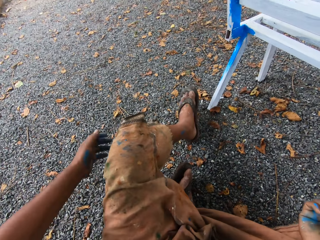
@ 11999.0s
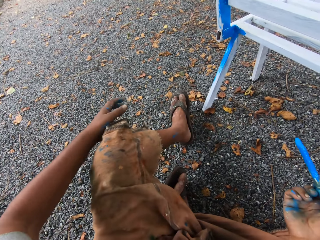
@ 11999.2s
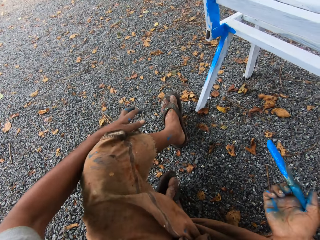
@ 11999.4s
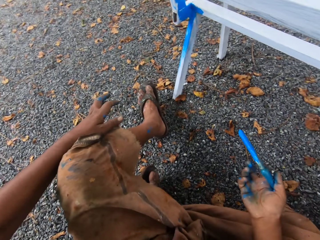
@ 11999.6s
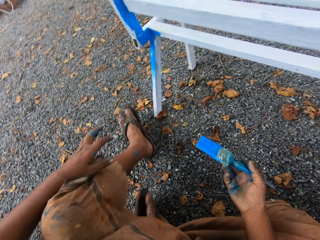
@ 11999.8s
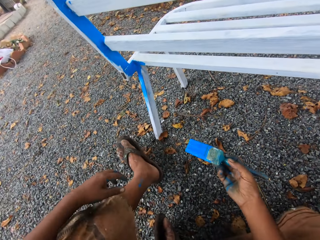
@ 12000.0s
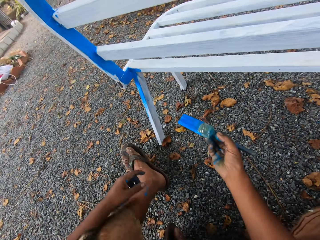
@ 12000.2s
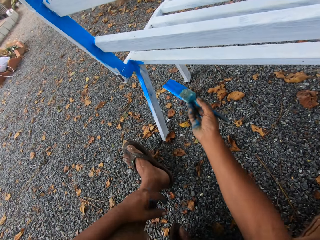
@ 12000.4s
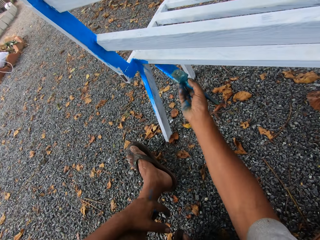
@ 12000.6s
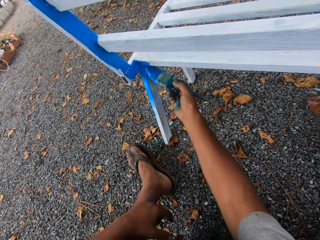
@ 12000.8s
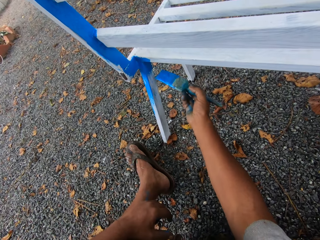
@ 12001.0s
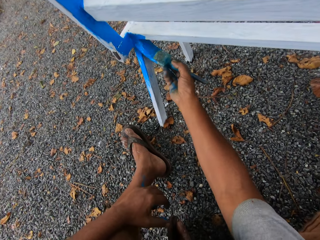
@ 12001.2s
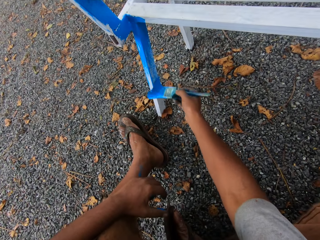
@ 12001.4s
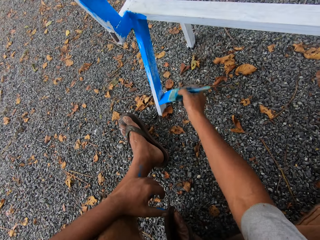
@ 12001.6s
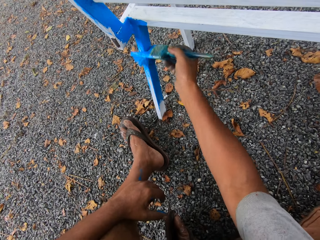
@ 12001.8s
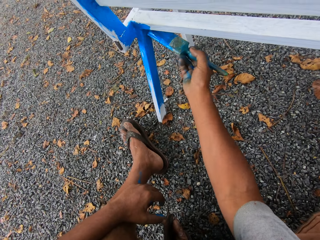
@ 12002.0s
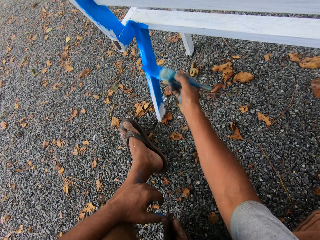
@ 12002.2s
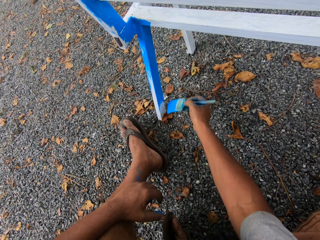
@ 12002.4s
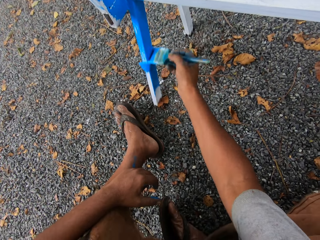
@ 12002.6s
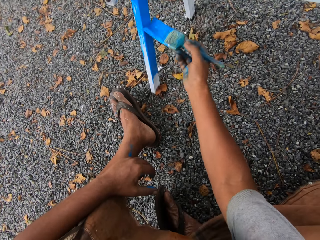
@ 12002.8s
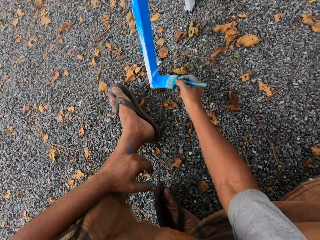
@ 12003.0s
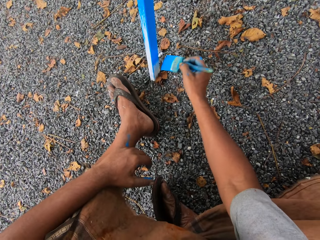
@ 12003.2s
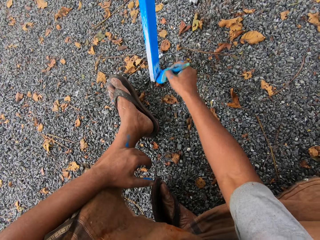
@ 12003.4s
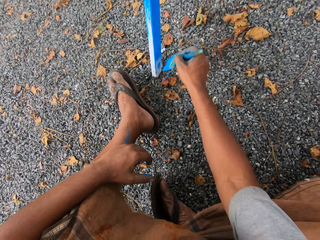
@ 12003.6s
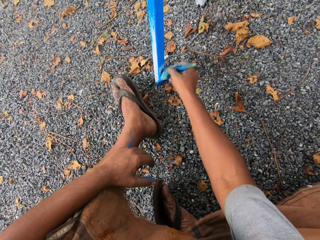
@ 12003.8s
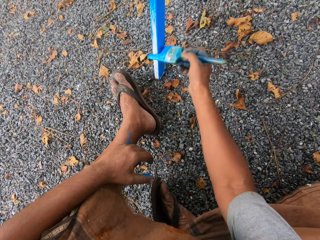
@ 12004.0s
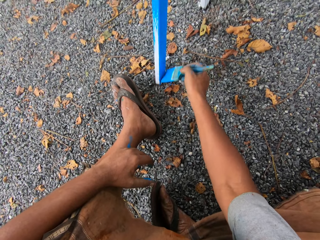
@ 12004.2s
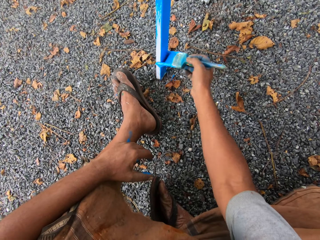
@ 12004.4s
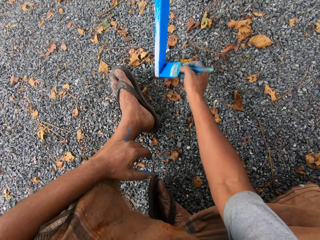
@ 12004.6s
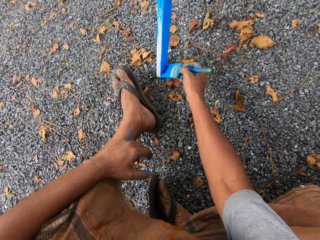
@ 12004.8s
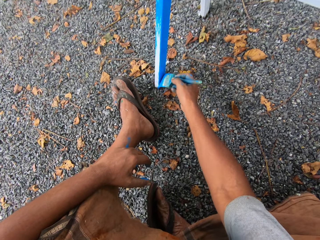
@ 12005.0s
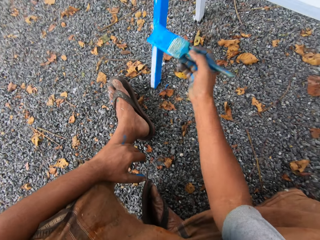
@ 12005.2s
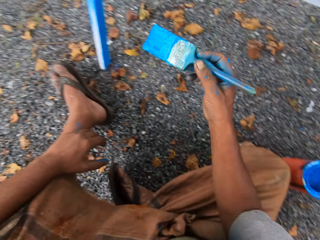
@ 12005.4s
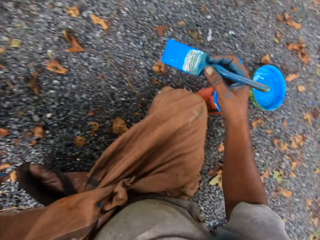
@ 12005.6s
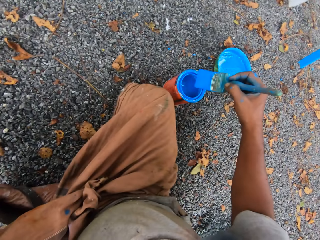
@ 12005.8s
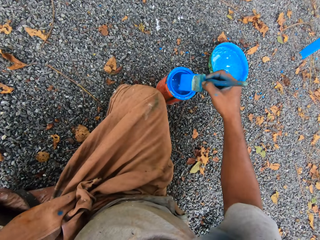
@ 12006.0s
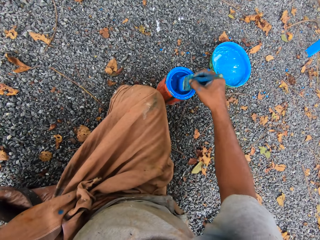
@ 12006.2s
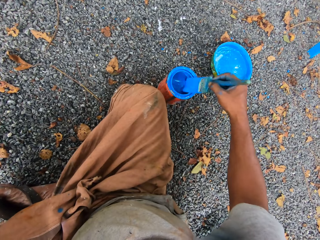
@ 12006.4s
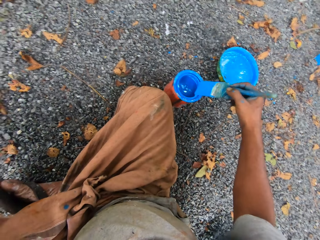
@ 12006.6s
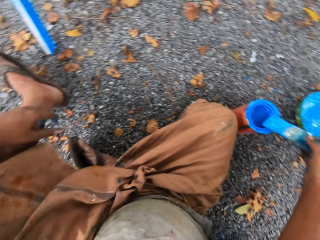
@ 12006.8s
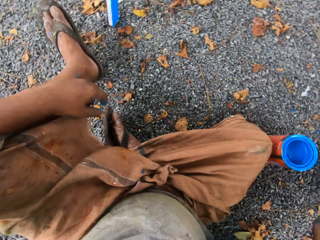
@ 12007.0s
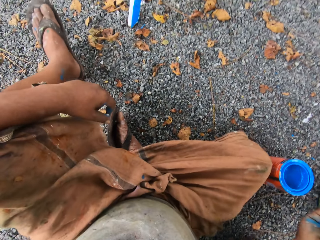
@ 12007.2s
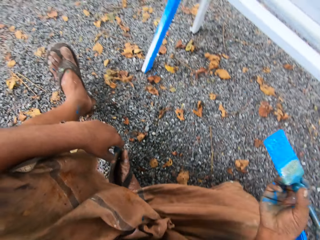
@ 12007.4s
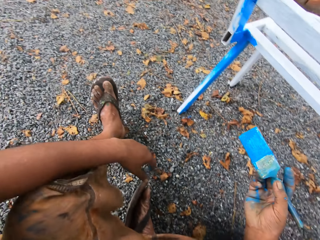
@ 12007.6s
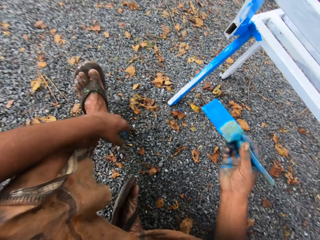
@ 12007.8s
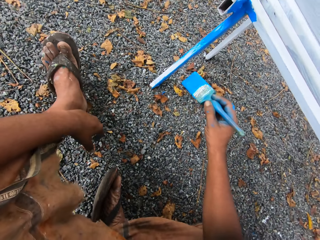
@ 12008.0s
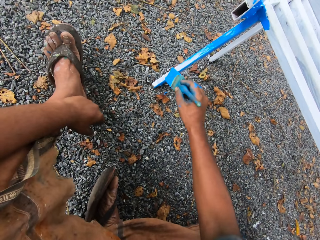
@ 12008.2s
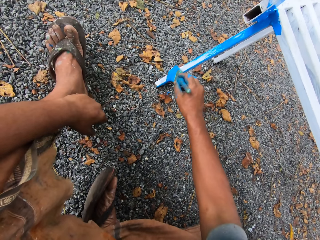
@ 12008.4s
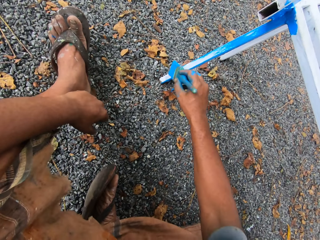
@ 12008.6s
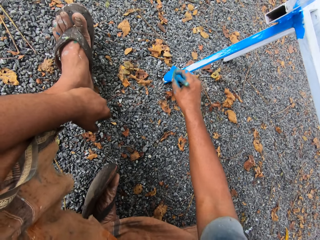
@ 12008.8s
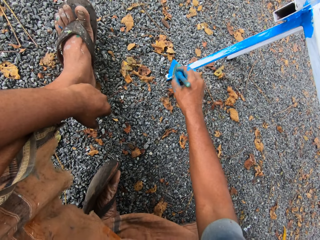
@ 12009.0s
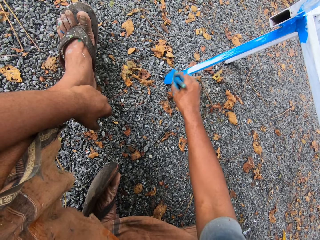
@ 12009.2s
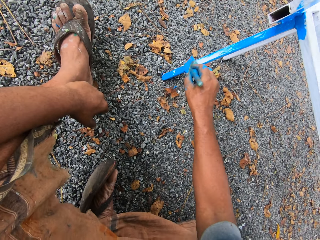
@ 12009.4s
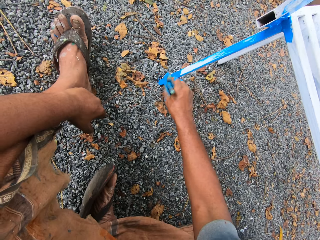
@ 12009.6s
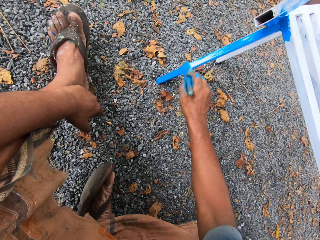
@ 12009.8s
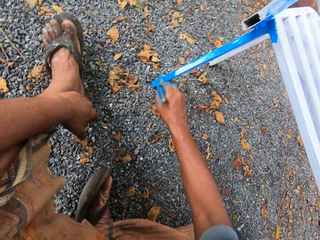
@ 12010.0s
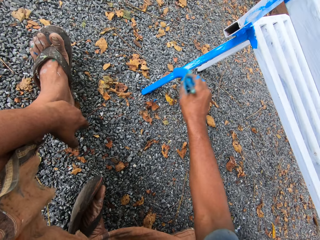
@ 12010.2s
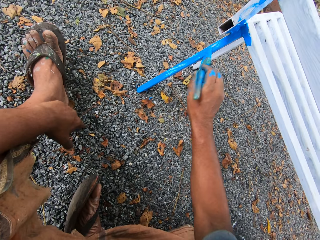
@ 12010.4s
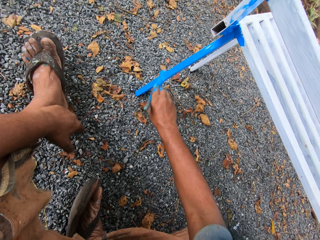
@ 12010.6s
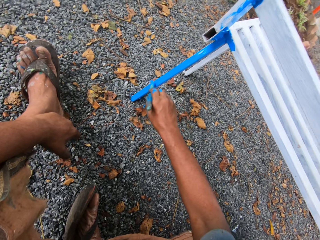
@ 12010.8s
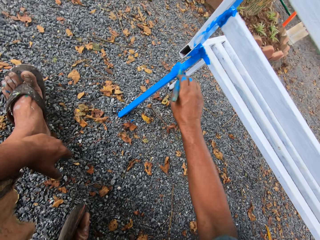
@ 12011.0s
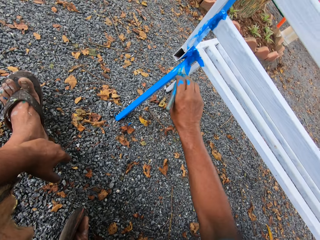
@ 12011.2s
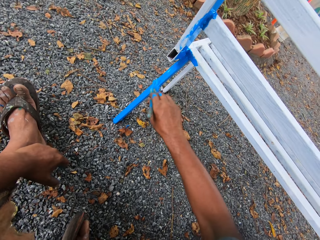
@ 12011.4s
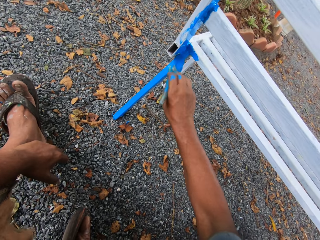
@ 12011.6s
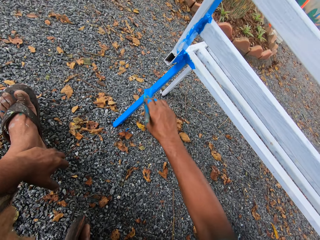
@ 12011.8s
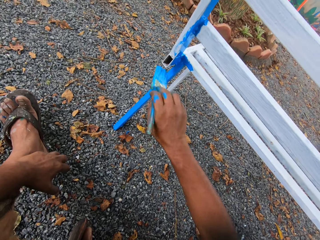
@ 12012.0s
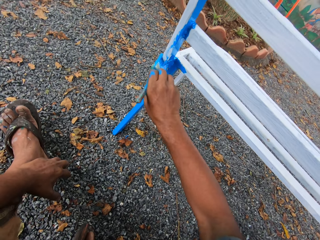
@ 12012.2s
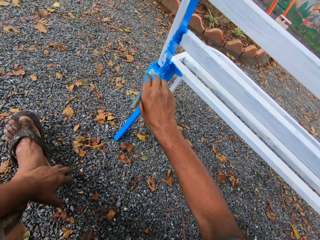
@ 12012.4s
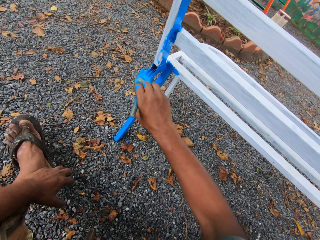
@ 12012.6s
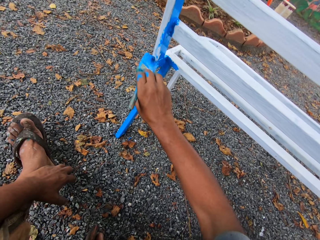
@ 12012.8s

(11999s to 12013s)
The camera wearer paints the chair with the paintbrush in his right hand. He dips the paintbrush in his right hand in the container of paint on the floor. He cleans the paintbrush on the mouth of the paint container. He paints the chair with the paintbrush in his right hand.

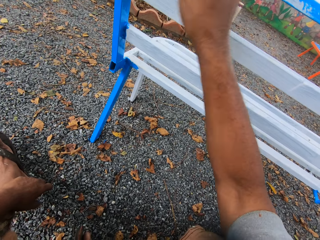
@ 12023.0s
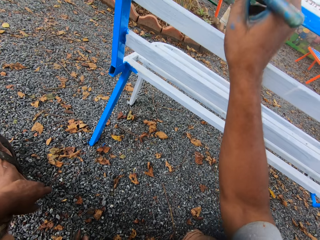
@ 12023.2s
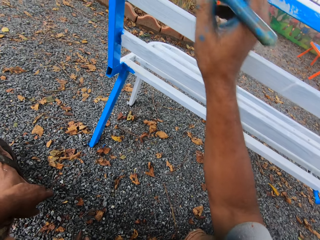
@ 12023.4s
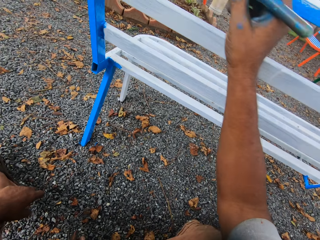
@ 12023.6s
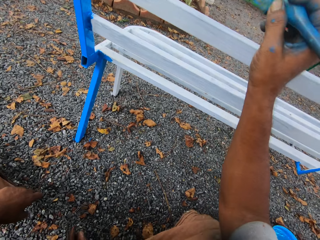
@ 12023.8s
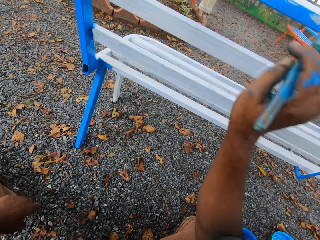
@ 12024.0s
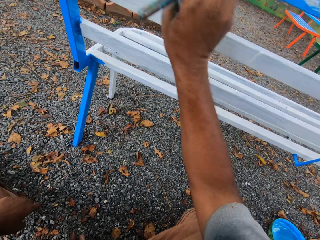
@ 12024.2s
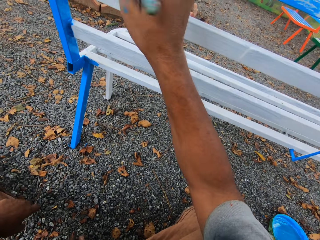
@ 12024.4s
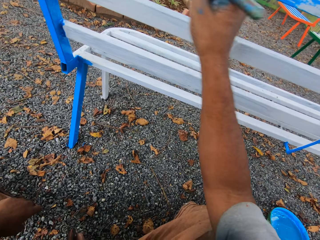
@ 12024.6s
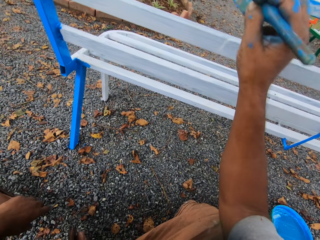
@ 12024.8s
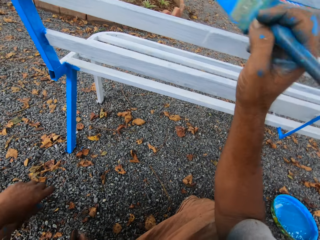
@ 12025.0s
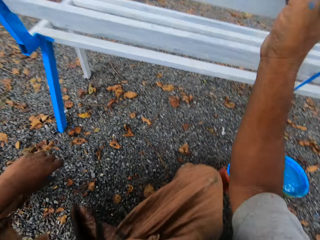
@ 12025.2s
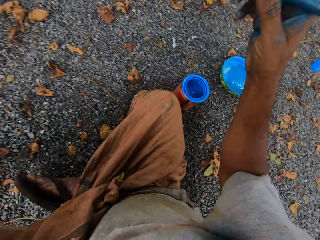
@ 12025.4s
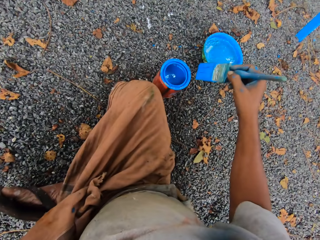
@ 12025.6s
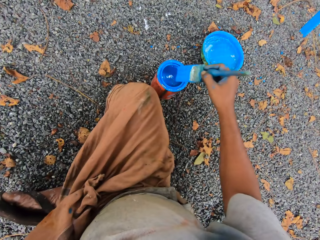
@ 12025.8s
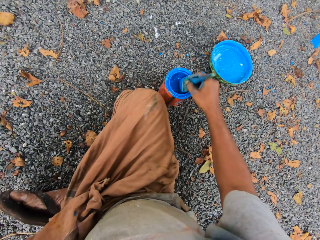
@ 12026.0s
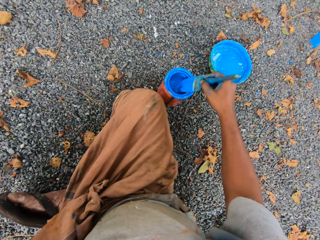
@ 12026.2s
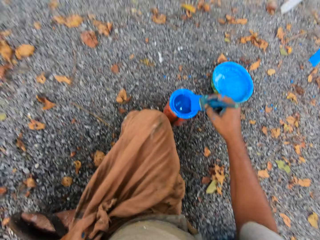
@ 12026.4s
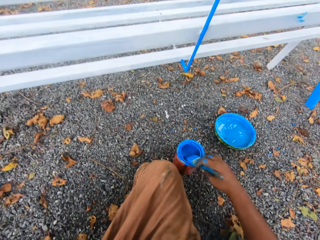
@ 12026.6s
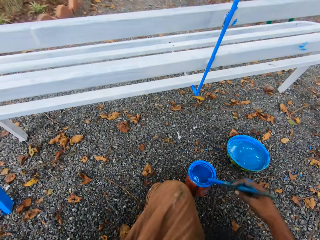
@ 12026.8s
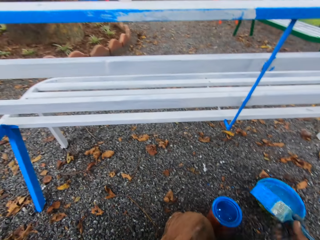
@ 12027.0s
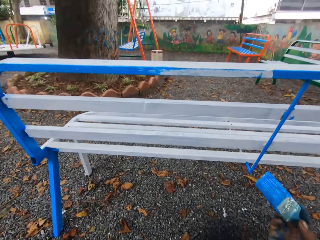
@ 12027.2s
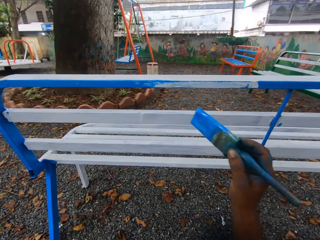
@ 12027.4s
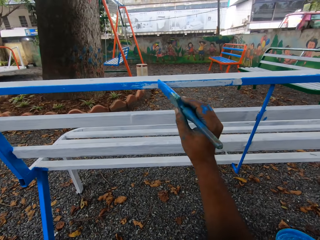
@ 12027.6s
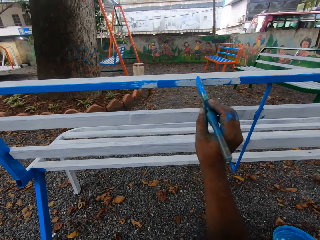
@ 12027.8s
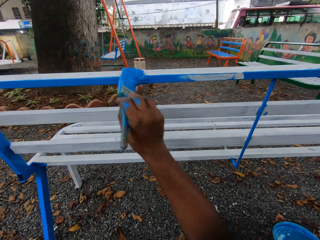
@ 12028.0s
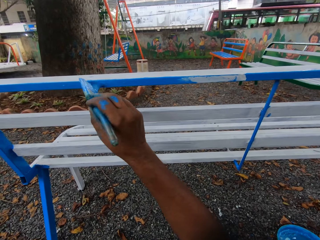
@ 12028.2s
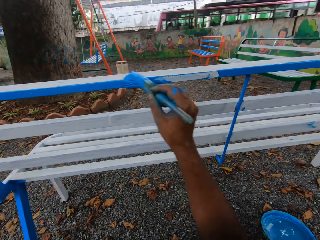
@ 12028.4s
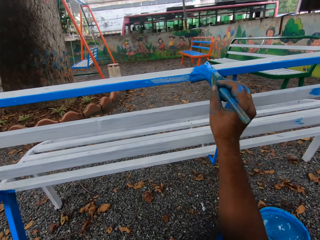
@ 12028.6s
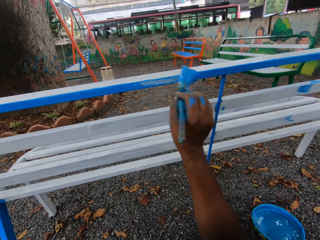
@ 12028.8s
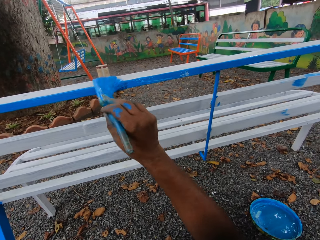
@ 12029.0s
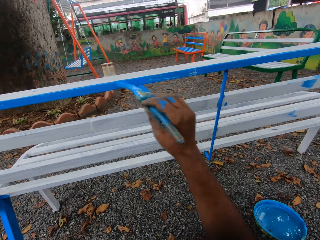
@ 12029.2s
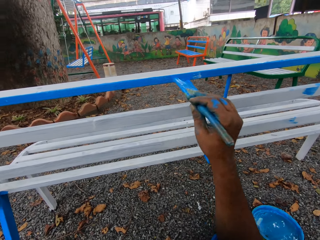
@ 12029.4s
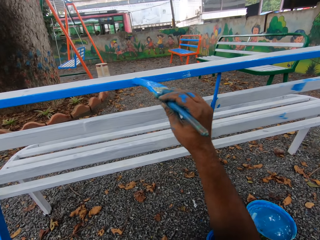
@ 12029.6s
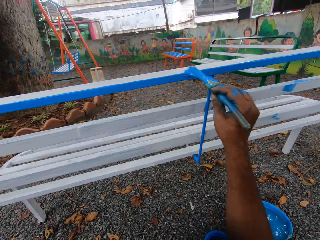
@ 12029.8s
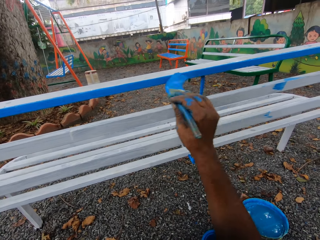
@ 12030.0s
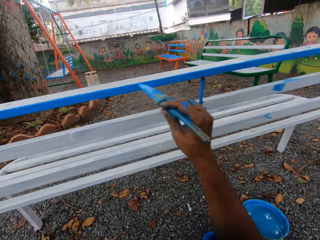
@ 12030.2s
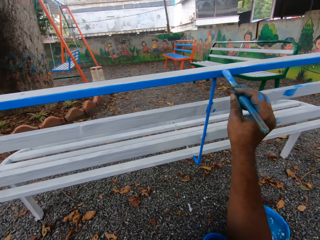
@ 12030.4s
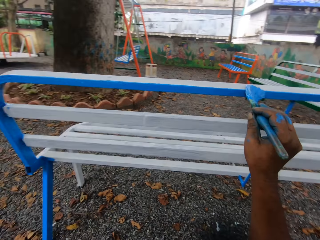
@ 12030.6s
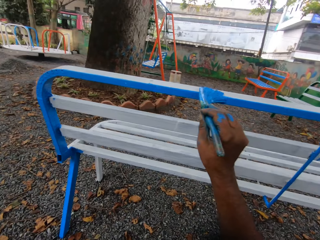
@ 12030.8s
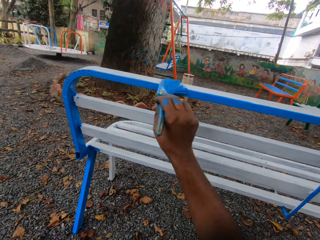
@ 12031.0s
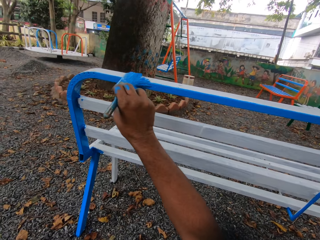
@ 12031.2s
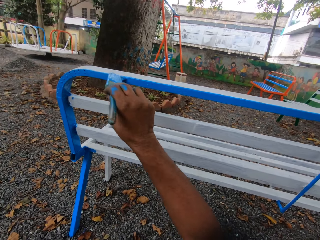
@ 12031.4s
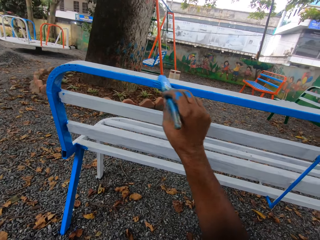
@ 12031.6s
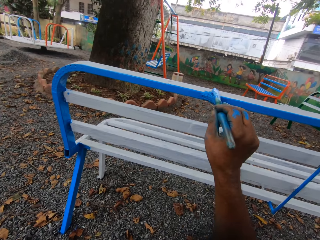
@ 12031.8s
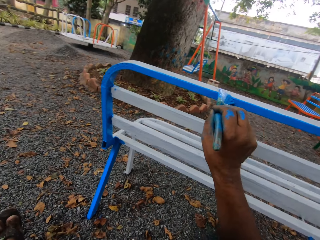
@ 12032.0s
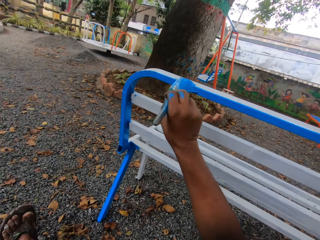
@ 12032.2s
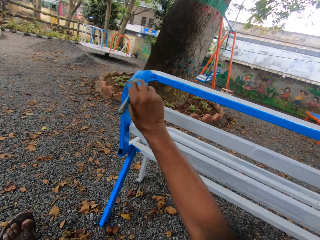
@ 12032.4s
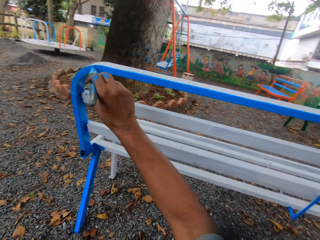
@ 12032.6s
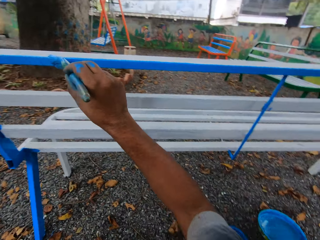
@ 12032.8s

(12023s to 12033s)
The camera wearer dips the paintbrush in his right hand in the container of paint on the floor. He cleans the paintbrush on the mouth of the paint container. He paints the chair with the paintbrush in his right hand.
